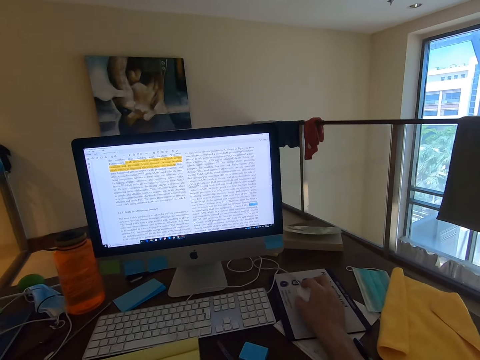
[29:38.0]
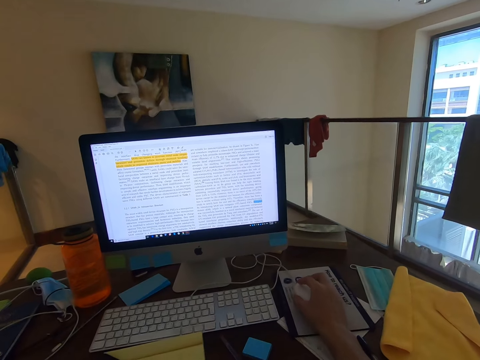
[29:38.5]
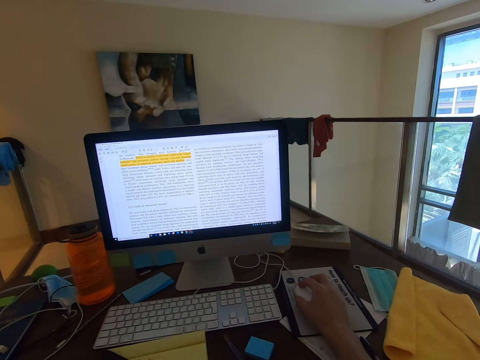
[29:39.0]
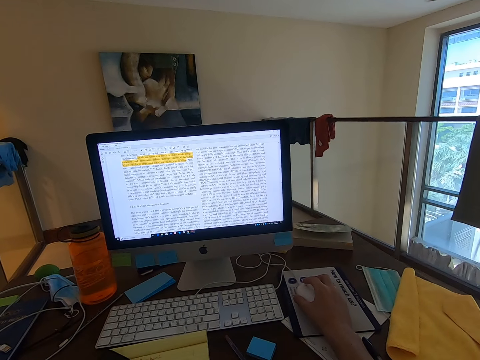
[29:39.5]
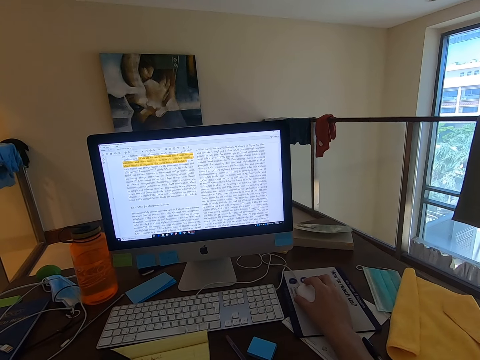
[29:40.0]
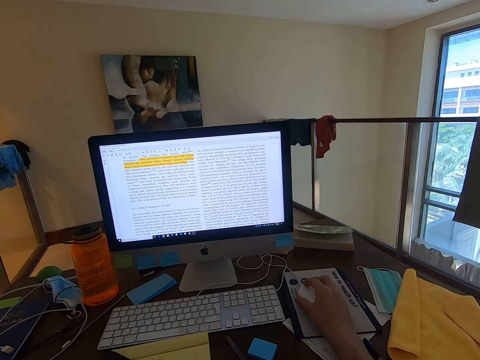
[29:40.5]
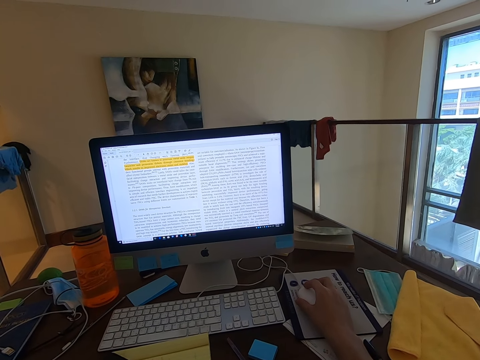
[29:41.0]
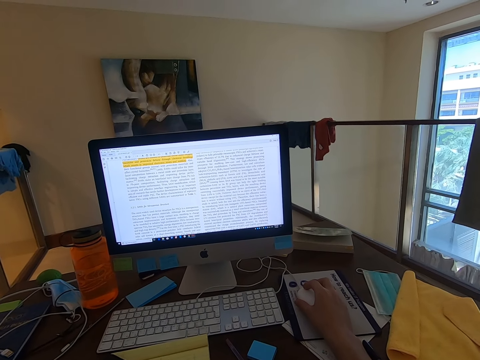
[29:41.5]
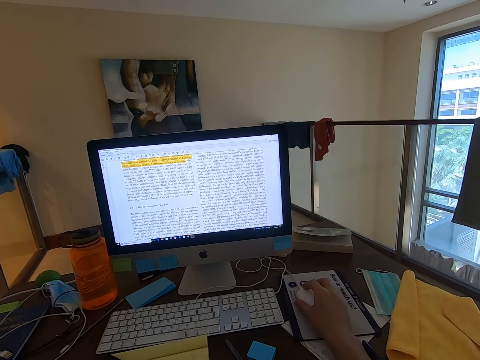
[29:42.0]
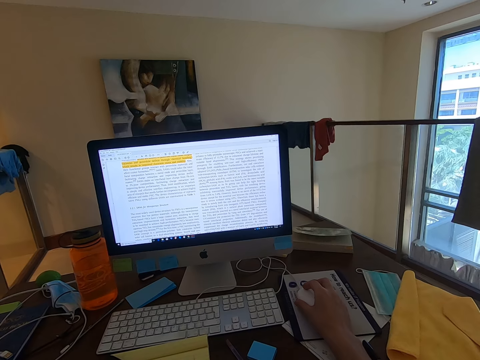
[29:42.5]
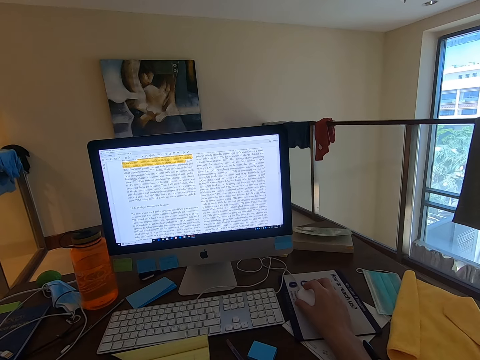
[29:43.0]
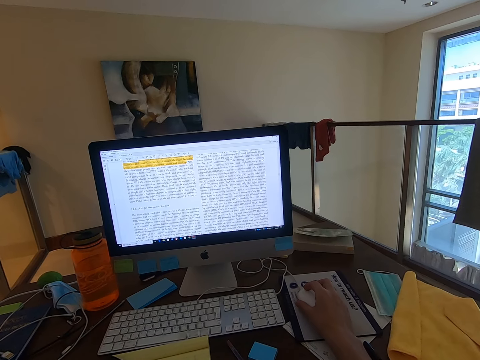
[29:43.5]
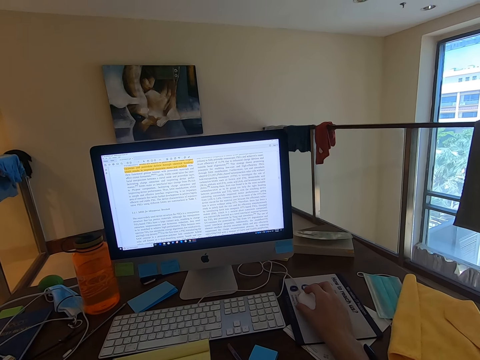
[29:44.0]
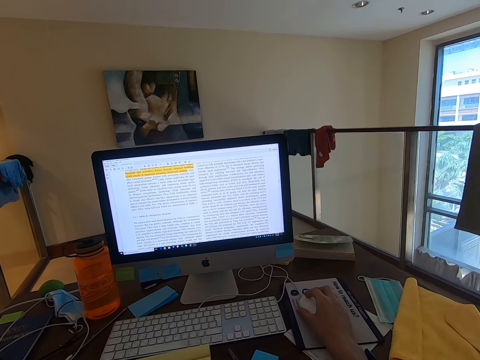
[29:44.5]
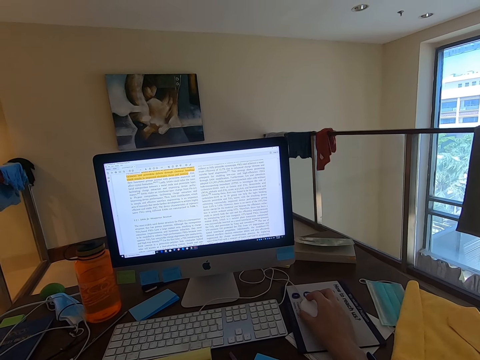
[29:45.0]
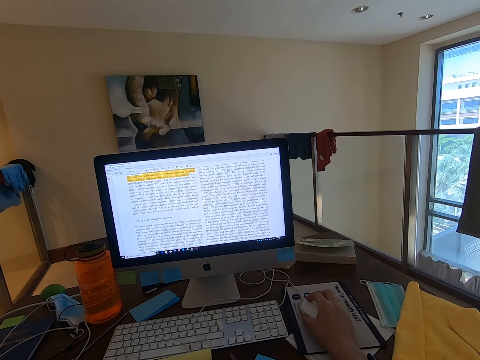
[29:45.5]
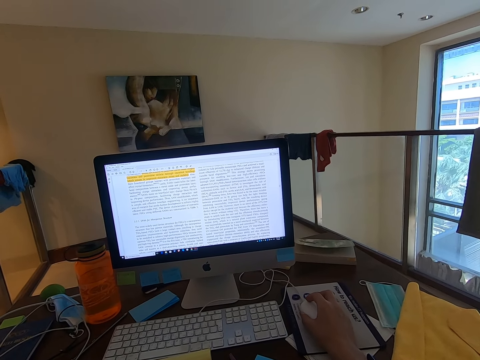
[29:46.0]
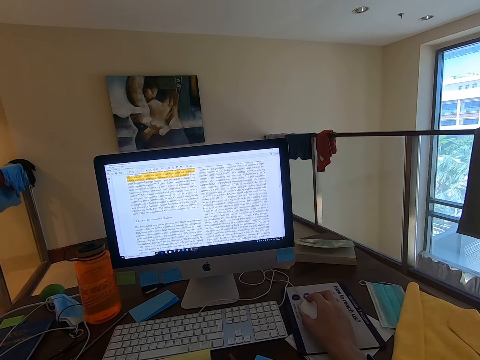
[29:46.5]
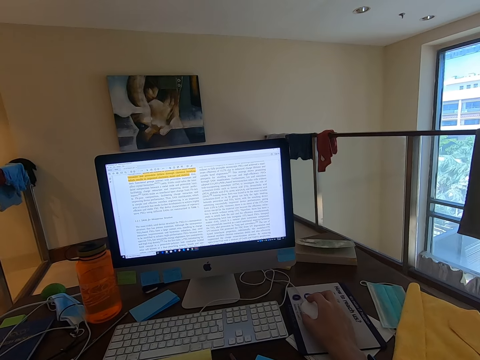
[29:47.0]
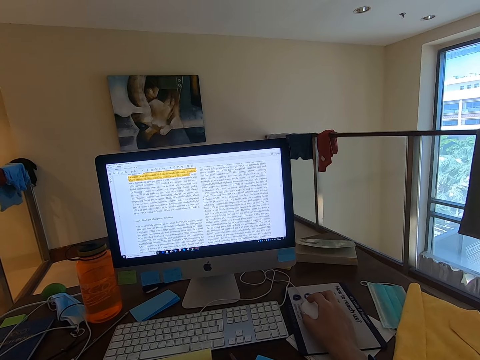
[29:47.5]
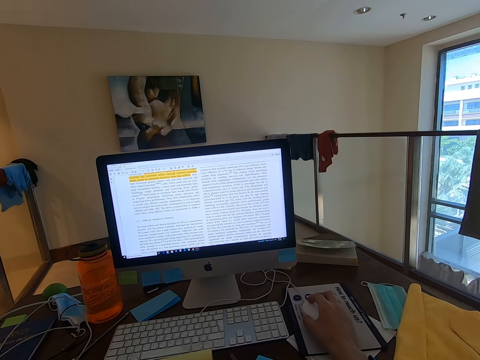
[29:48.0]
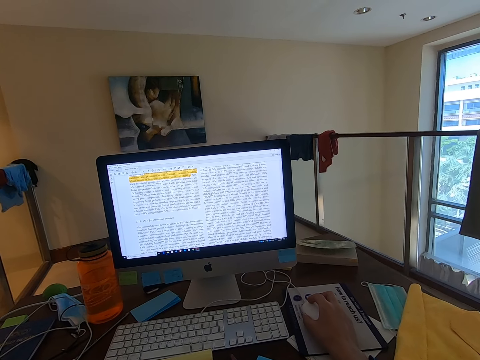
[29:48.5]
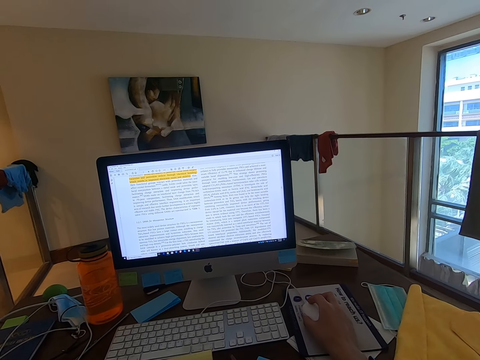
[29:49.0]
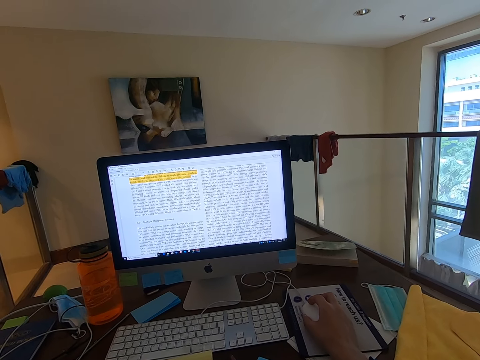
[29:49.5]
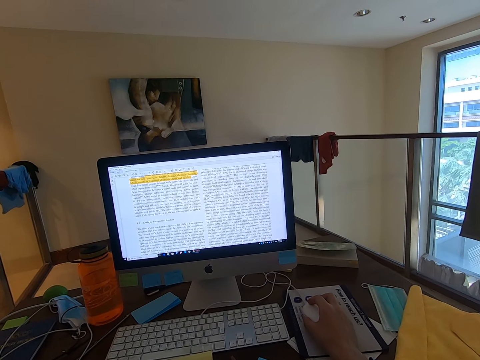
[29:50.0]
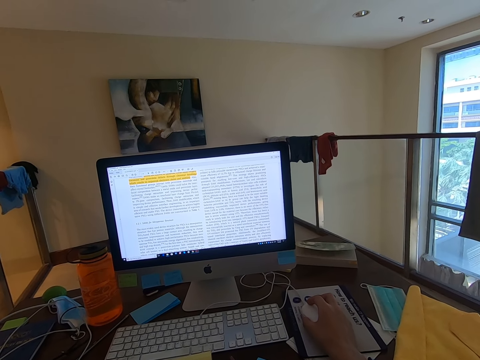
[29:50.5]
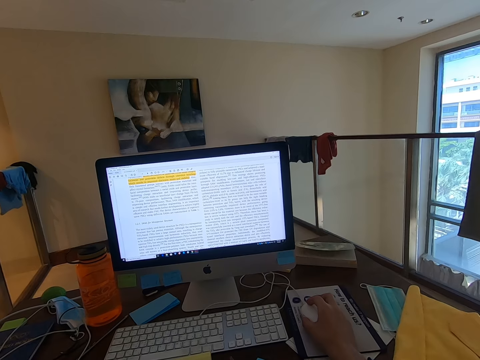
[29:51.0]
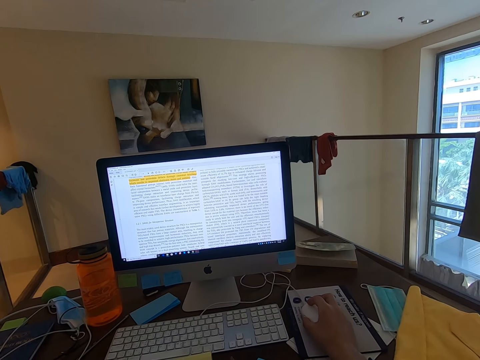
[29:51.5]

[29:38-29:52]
The camera wearer stares at the monitor's screen. They operate the computer. They stare at the monitor's screen.

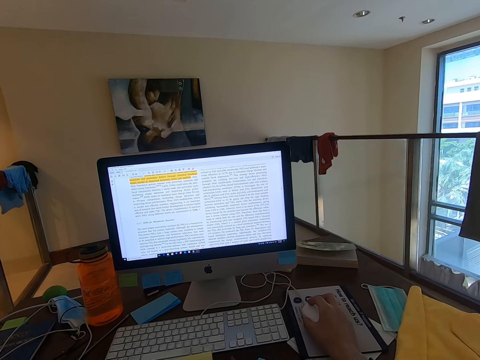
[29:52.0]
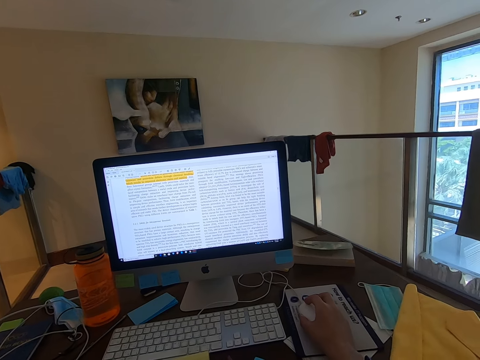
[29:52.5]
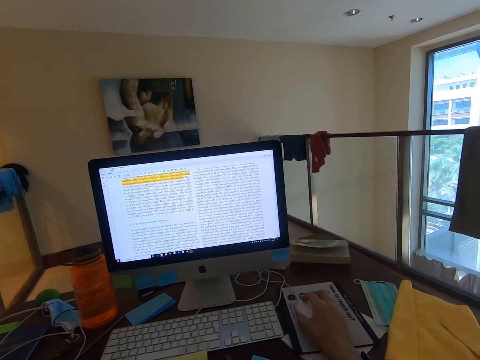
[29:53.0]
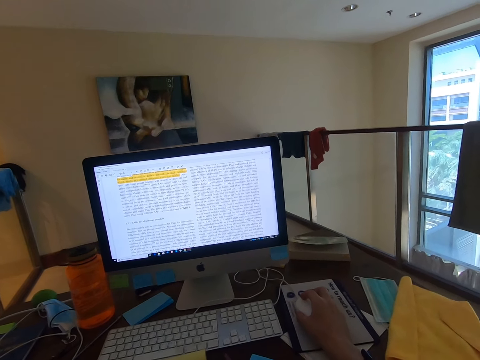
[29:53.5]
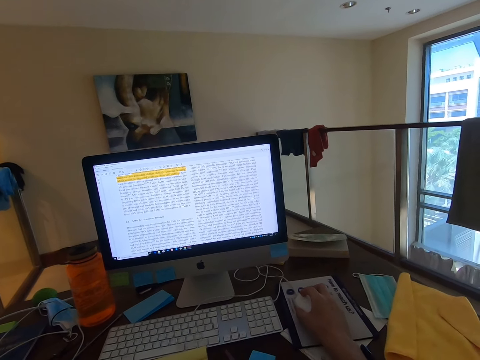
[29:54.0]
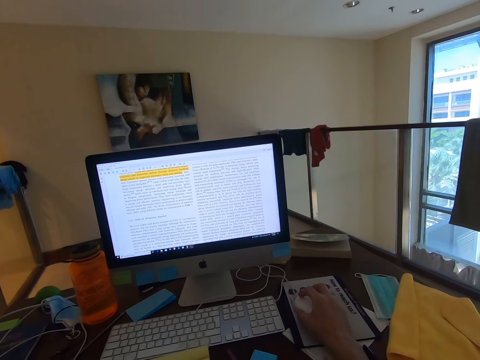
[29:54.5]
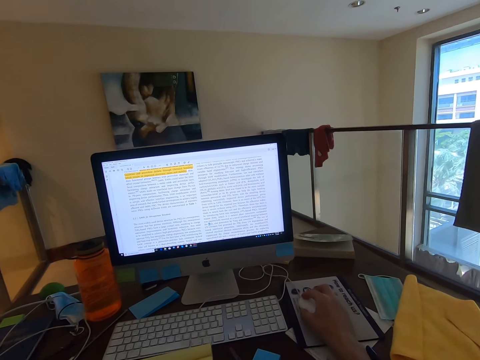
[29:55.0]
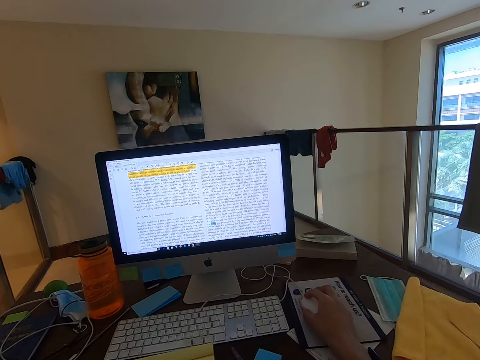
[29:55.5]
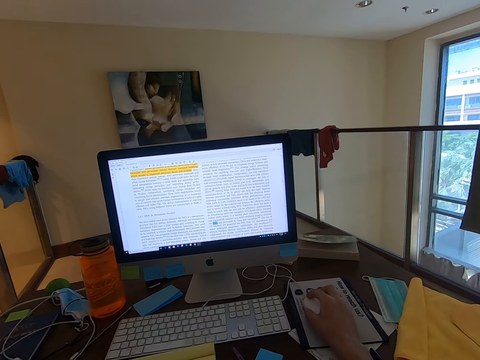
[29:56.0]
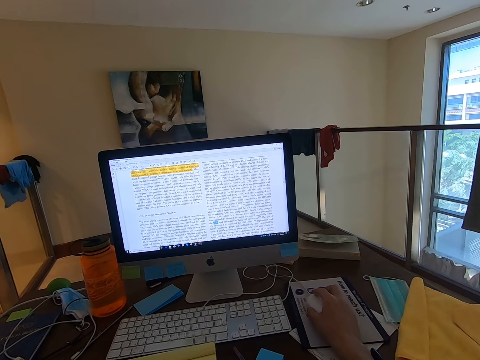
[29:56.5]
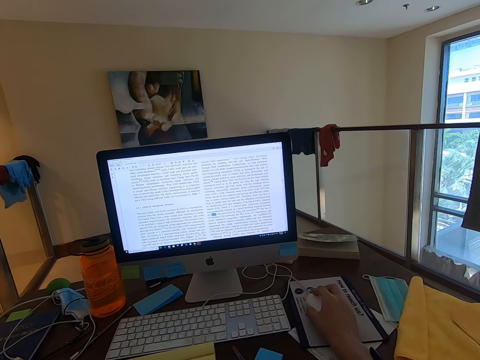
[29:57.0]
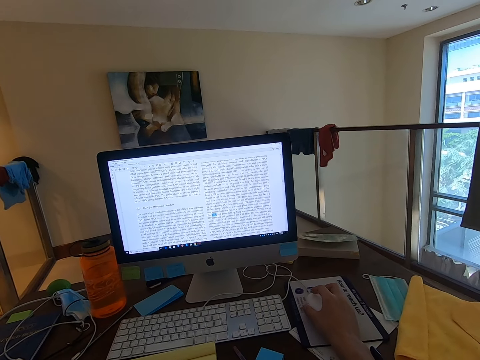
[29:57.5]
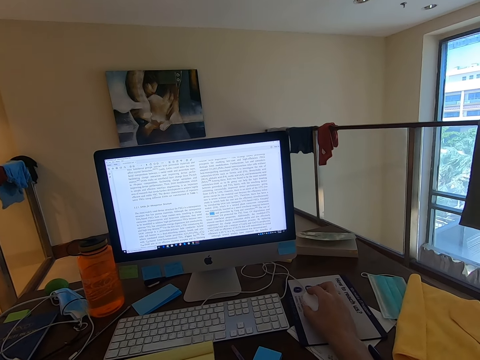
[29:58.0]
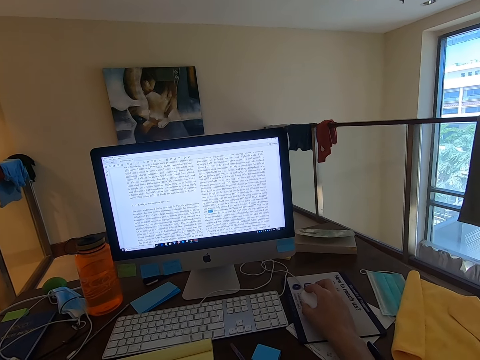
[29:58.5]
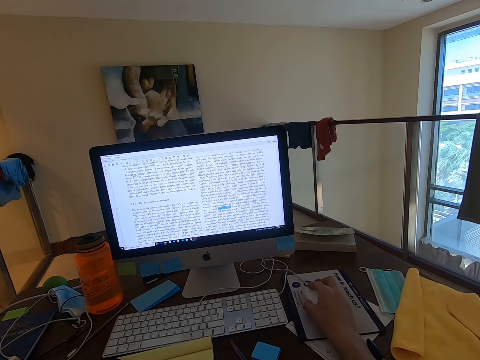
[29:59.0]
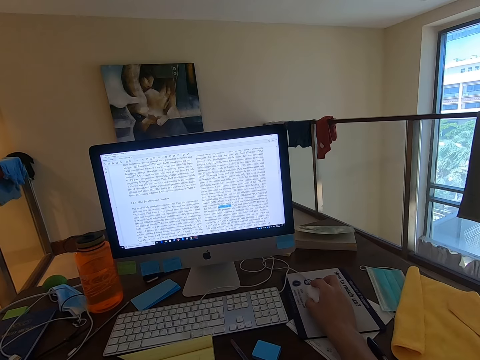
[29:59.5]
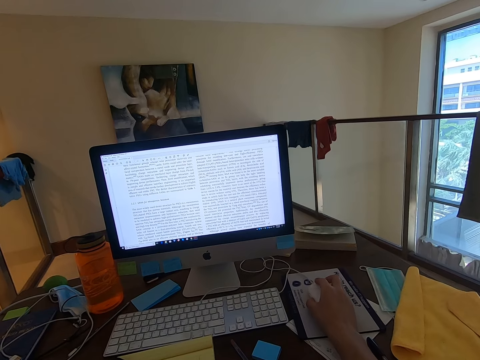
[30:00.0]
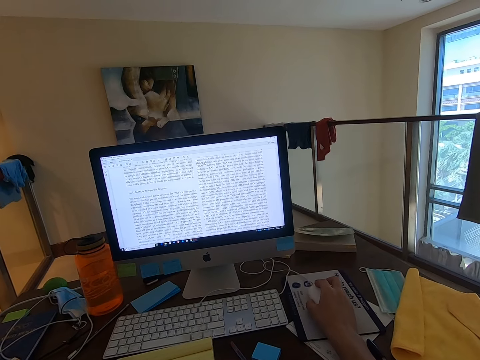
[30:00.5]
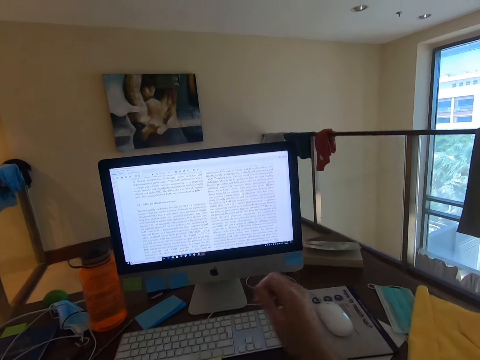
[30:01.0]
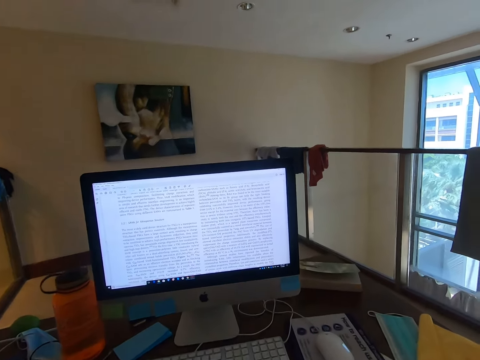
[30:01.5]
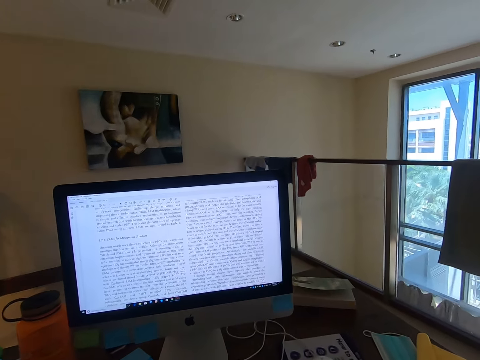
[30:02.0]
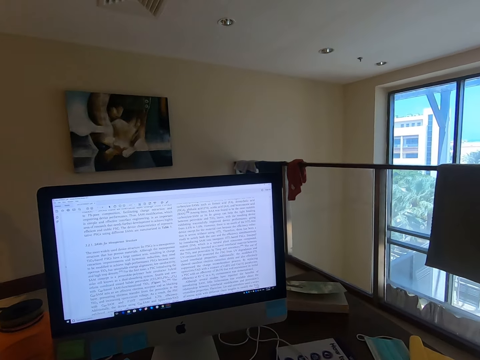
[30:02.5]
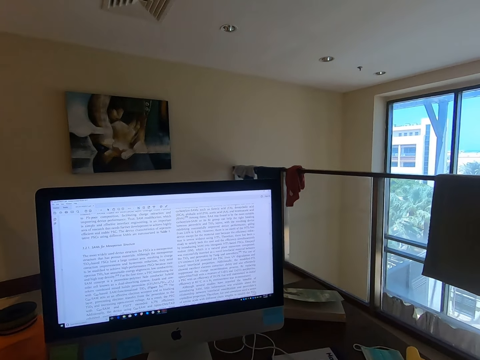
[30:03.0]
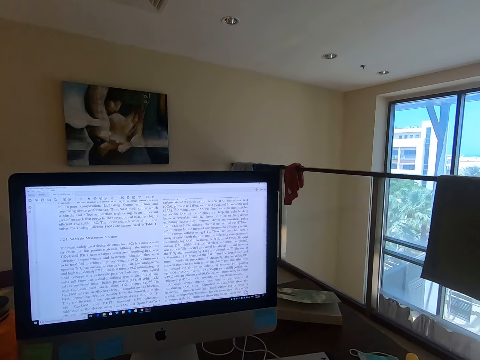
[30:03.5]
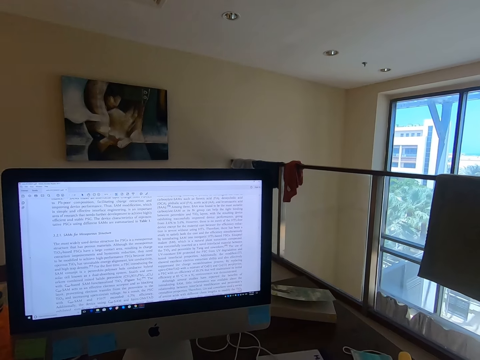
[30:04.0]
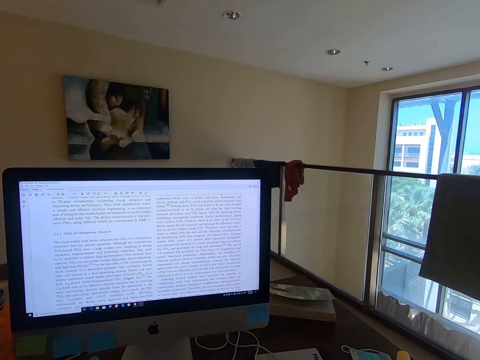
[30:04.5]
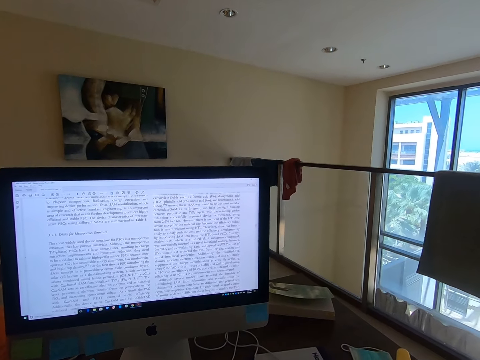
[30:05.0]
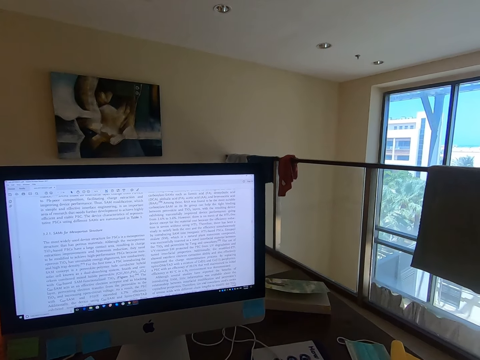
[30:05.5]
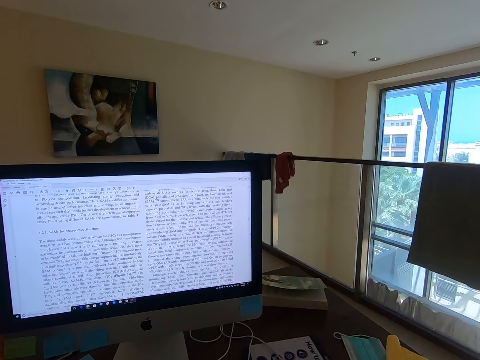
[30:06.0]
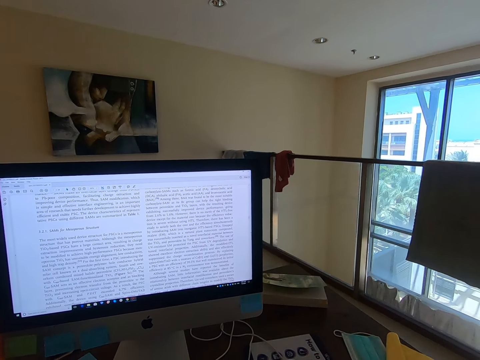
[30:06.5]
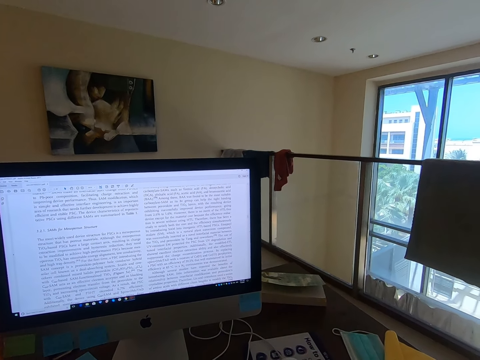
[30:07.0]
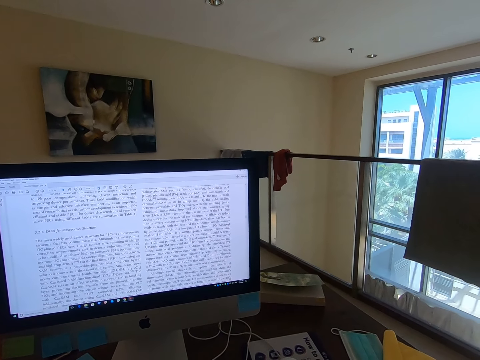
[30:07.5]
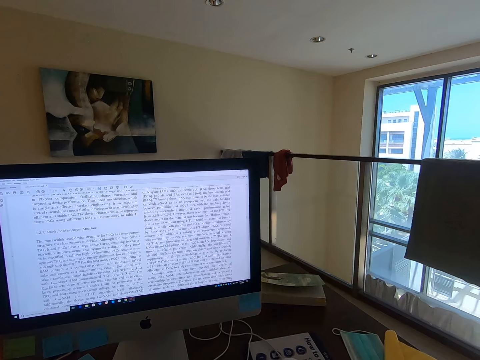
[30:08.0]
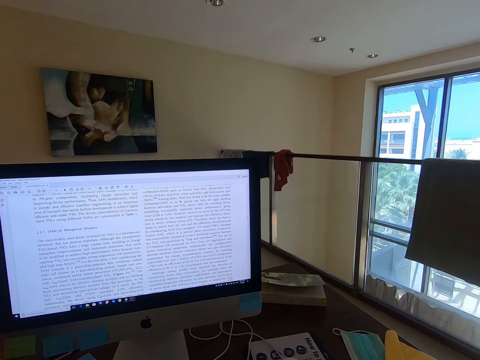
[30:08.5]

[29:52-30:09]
The camera wearer operates the computer. They let go of the mouse. They stare at the monitor's screen. They lift their hand.
